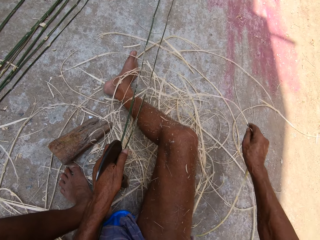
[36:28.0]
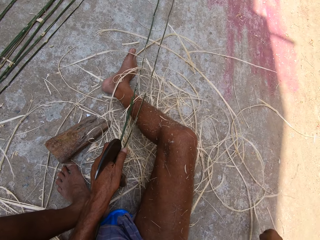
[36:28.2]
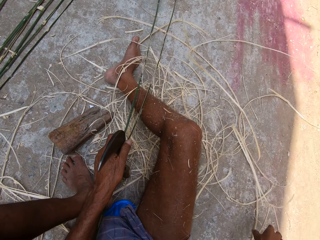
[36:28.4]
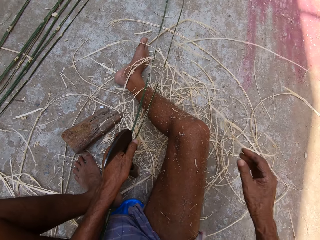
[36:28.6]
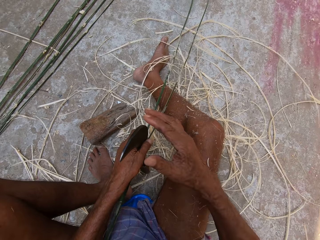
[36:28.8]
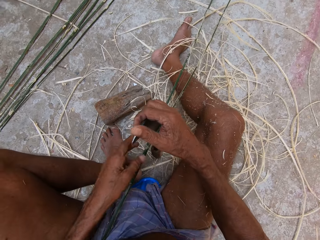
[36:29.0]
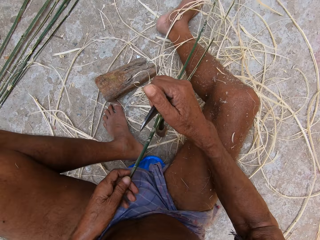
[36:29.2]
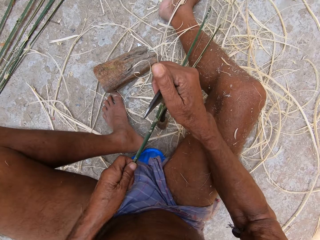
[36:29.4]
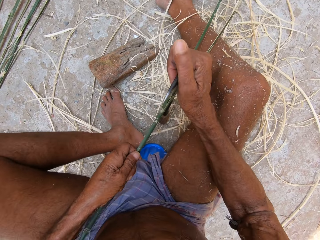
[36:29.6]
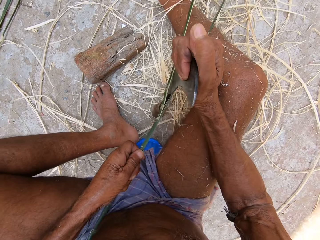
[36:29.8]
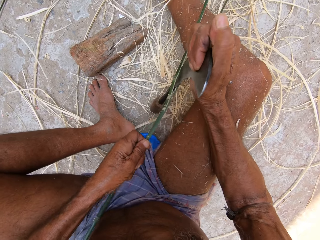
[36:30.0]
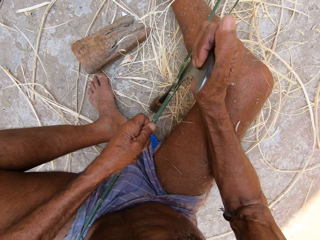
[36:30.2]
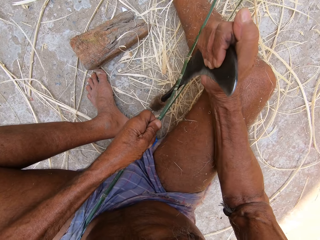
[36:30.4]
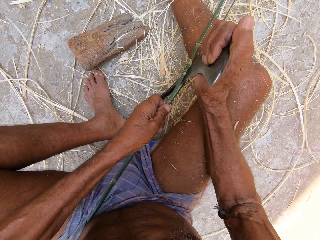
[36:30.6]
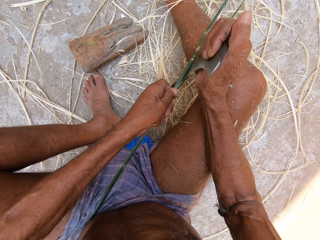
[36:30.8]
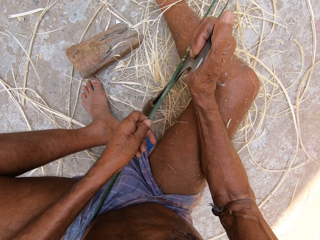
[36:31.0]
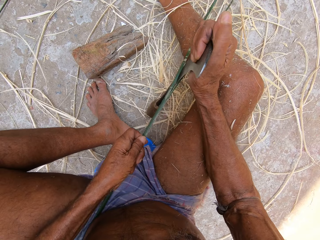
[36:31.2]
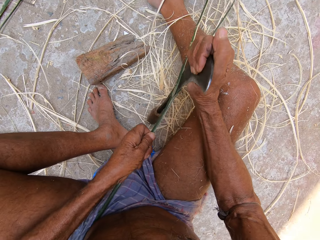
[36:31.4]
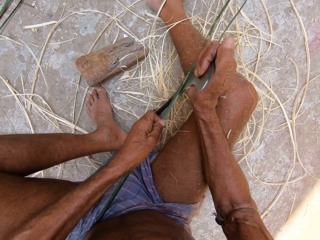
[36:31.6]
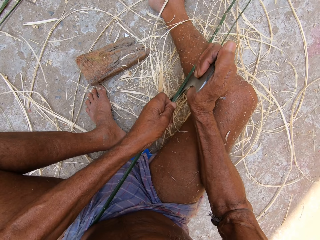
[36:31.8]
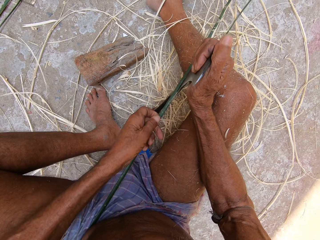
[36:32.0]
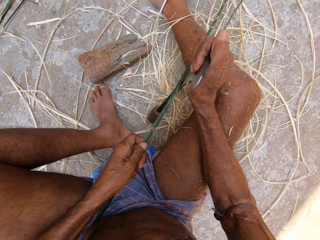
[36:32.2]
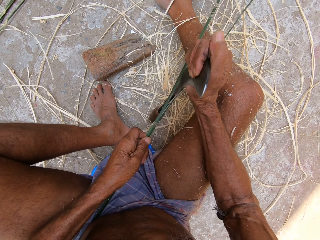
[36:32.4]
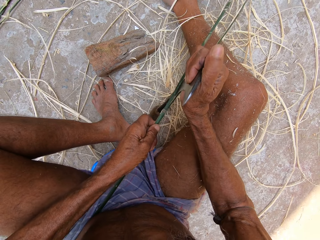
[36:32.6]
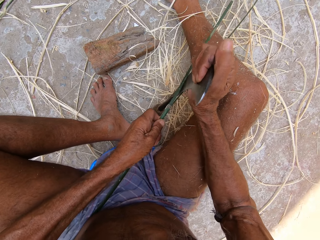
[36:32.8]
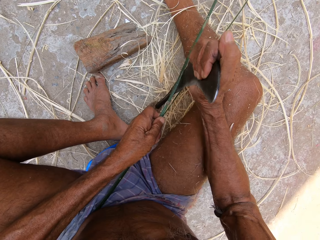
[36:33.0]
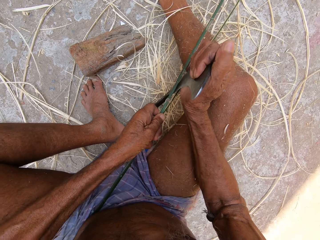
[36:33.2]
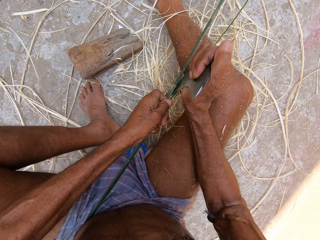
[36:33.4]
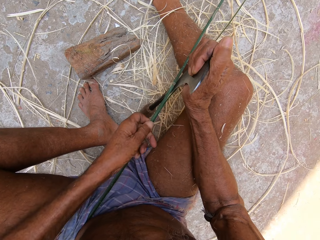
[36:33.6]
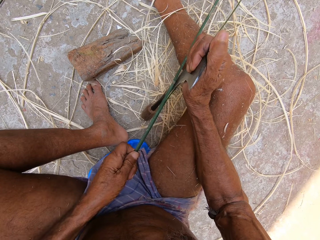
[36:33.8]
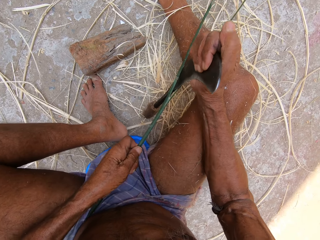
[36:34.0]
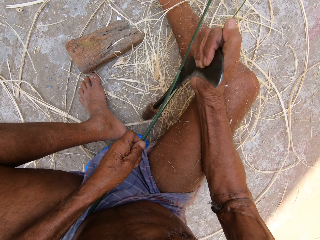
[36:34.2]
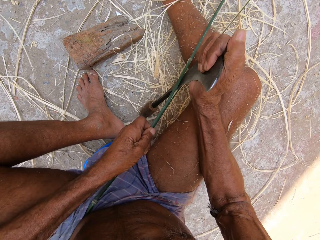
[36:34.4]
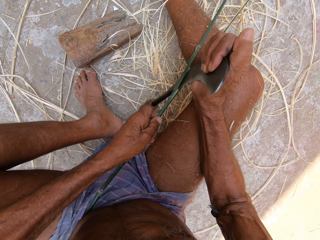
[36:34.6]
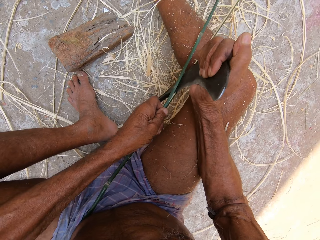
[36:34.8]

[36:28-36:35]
The camera wearer removes a strand of bamboo from his lap with his right hand. He peels the bamboo stick with the hand sickle in his right hand.

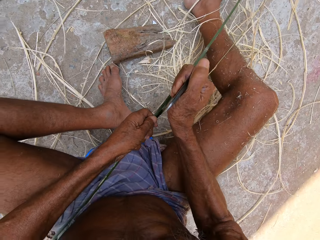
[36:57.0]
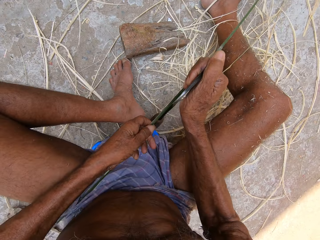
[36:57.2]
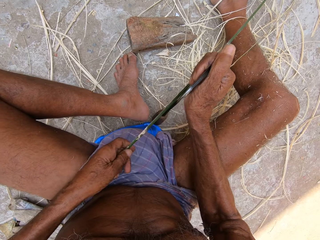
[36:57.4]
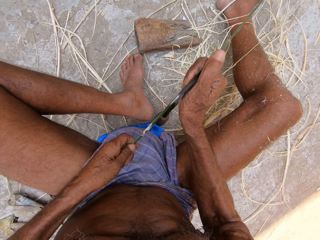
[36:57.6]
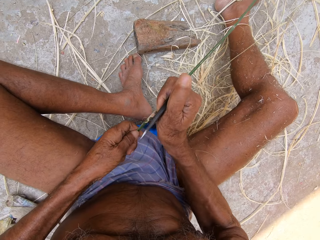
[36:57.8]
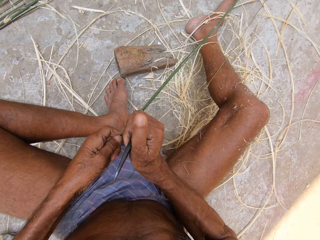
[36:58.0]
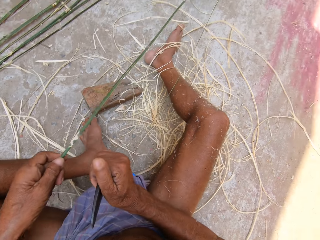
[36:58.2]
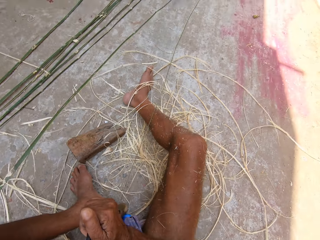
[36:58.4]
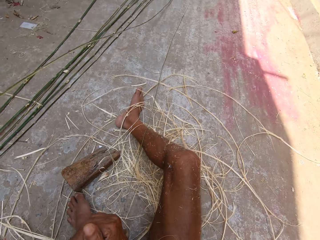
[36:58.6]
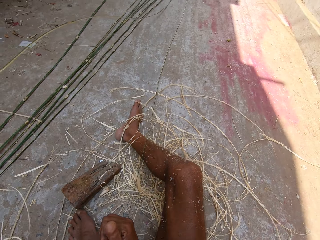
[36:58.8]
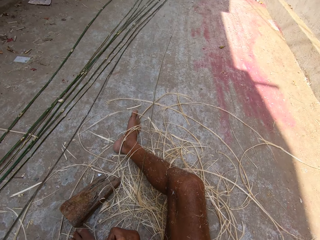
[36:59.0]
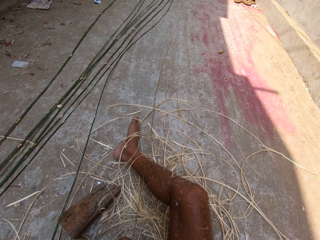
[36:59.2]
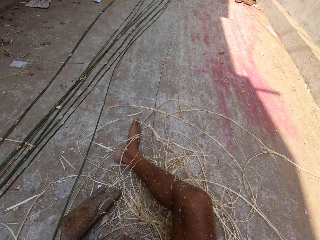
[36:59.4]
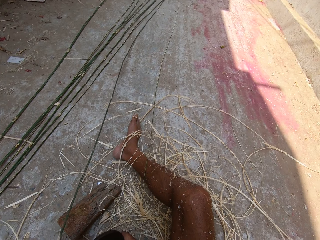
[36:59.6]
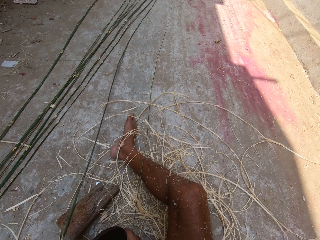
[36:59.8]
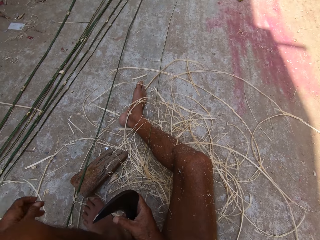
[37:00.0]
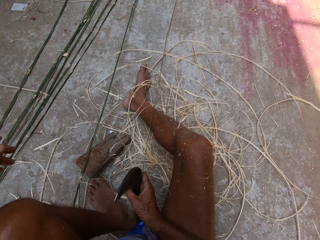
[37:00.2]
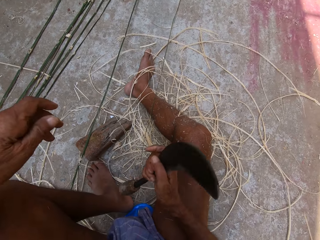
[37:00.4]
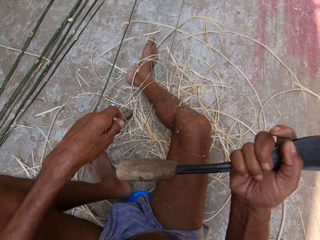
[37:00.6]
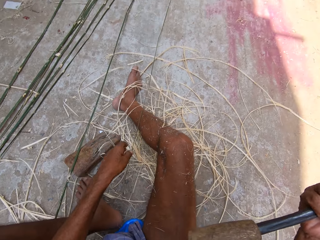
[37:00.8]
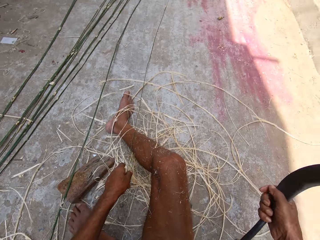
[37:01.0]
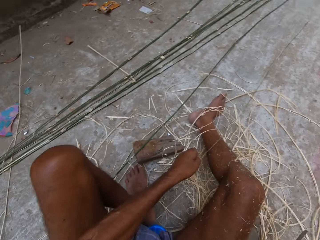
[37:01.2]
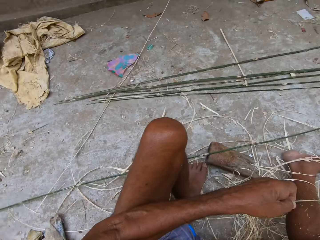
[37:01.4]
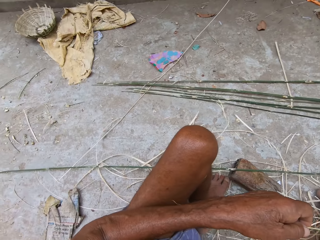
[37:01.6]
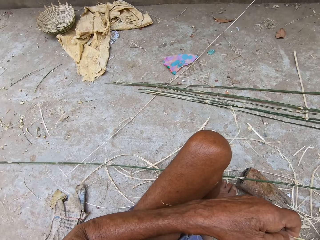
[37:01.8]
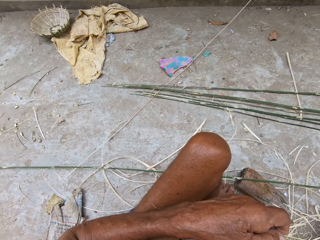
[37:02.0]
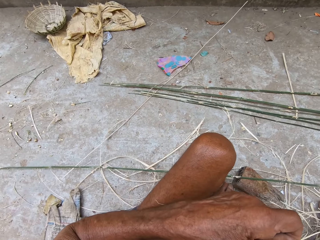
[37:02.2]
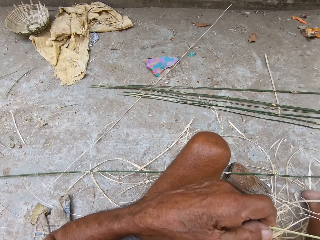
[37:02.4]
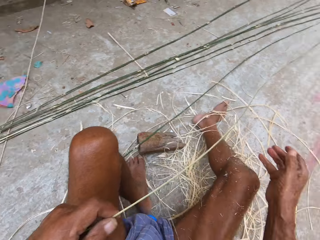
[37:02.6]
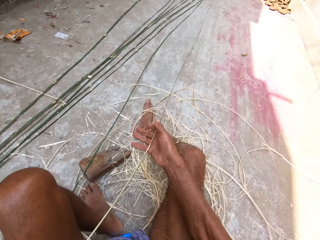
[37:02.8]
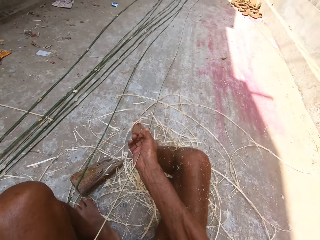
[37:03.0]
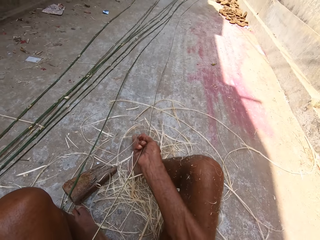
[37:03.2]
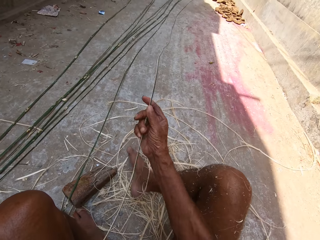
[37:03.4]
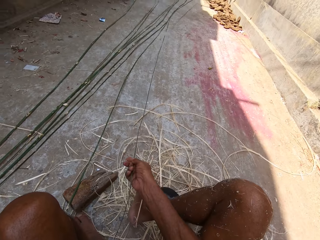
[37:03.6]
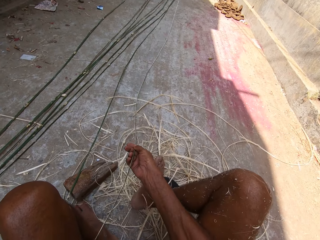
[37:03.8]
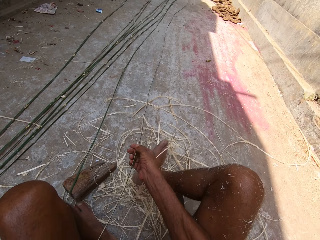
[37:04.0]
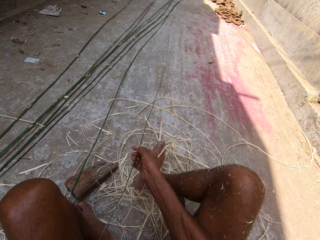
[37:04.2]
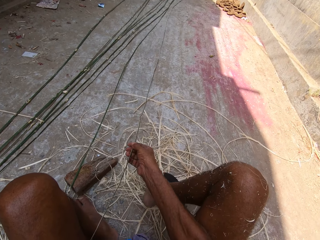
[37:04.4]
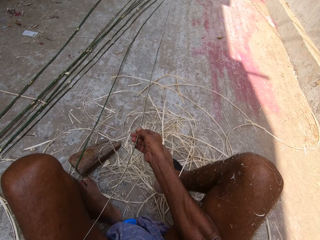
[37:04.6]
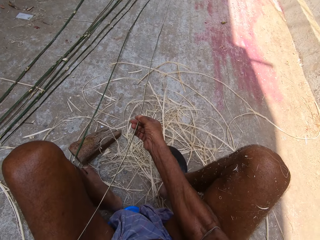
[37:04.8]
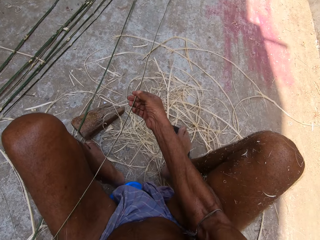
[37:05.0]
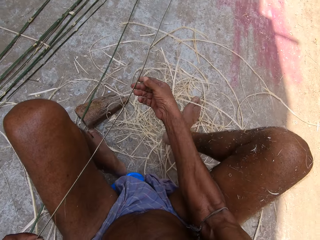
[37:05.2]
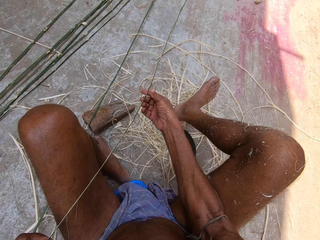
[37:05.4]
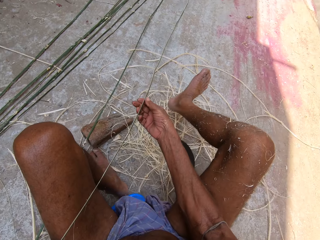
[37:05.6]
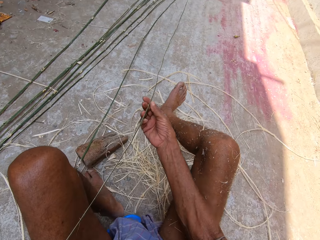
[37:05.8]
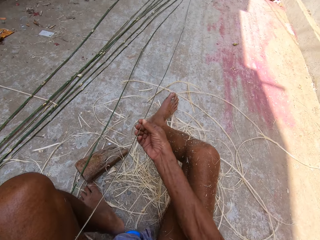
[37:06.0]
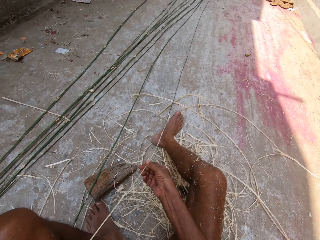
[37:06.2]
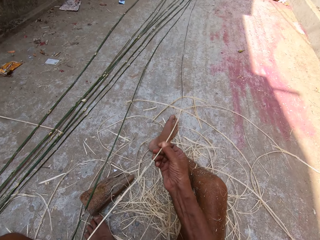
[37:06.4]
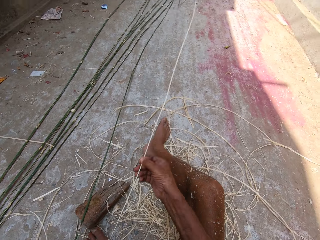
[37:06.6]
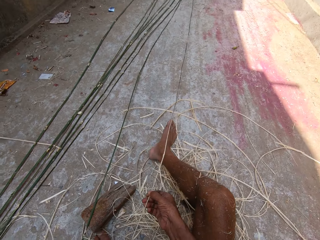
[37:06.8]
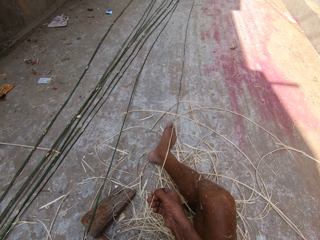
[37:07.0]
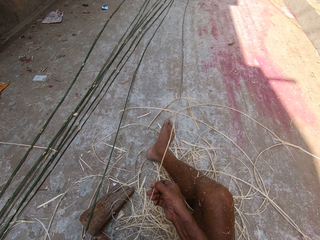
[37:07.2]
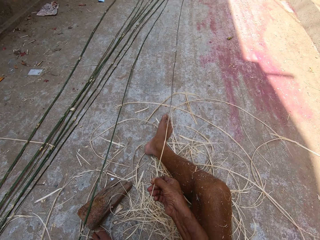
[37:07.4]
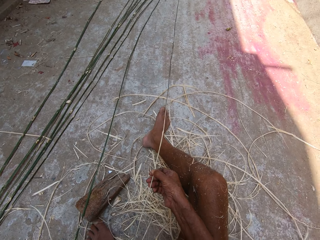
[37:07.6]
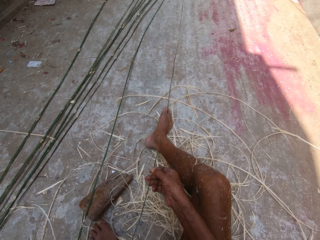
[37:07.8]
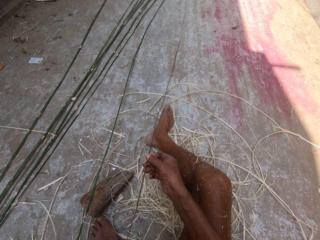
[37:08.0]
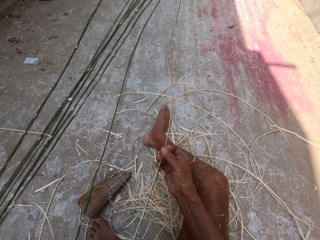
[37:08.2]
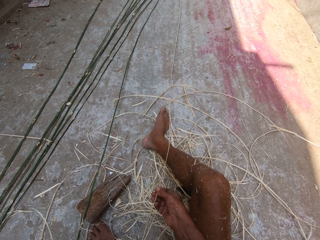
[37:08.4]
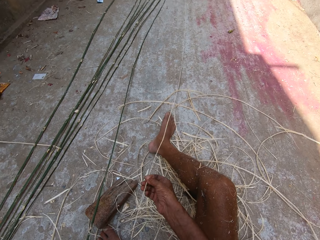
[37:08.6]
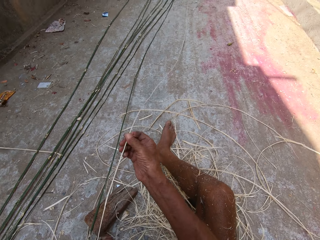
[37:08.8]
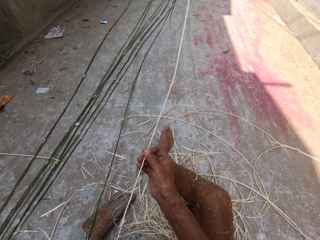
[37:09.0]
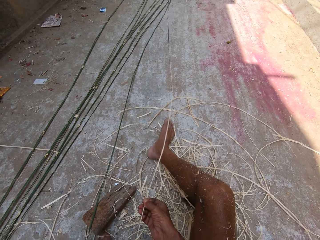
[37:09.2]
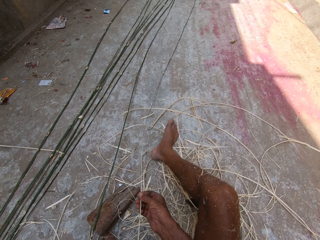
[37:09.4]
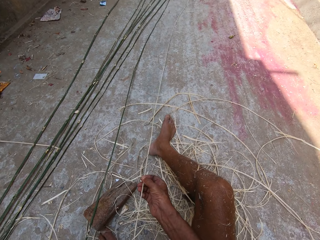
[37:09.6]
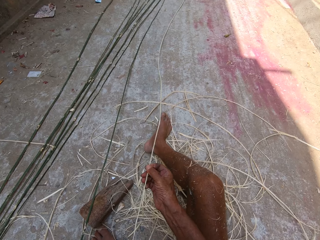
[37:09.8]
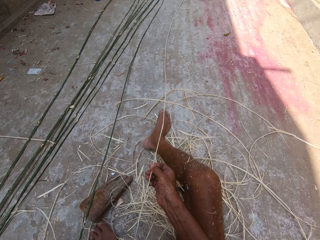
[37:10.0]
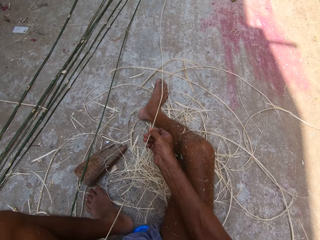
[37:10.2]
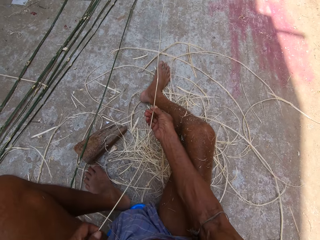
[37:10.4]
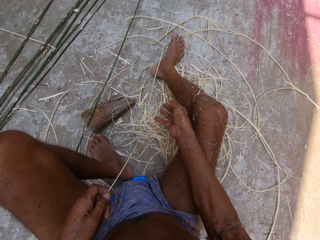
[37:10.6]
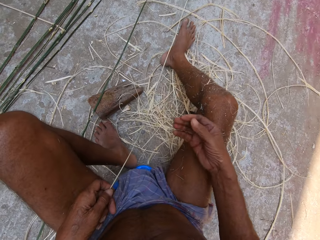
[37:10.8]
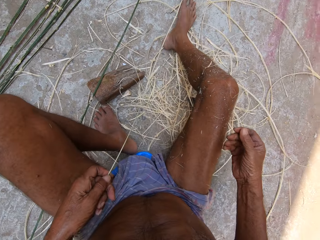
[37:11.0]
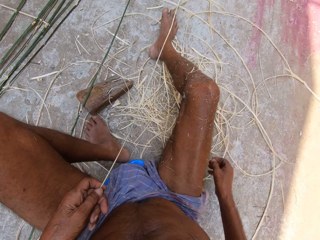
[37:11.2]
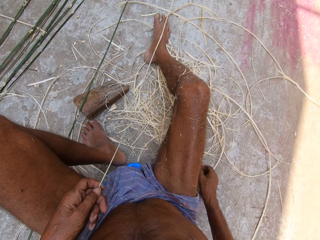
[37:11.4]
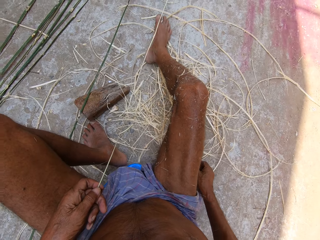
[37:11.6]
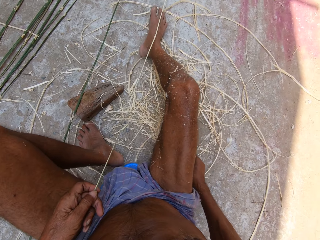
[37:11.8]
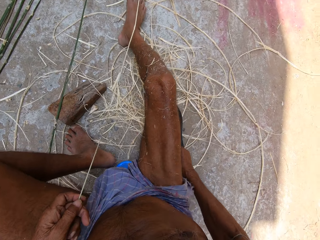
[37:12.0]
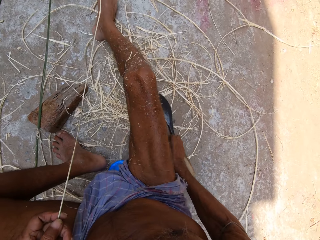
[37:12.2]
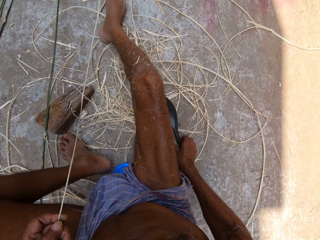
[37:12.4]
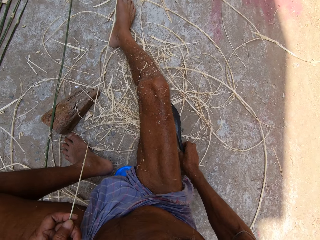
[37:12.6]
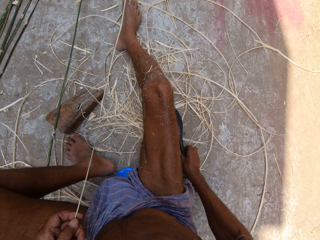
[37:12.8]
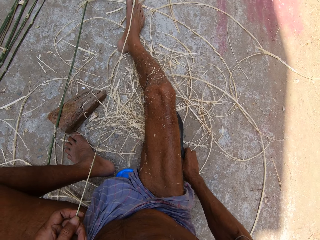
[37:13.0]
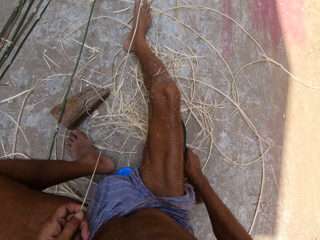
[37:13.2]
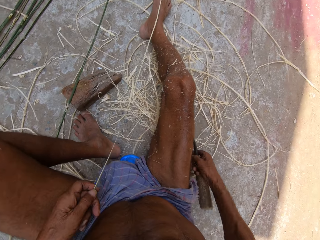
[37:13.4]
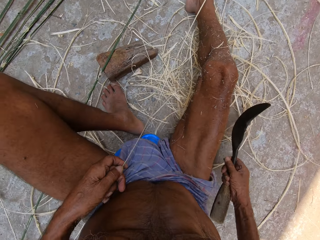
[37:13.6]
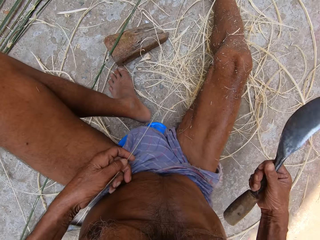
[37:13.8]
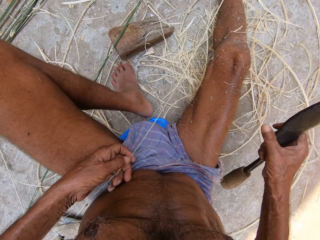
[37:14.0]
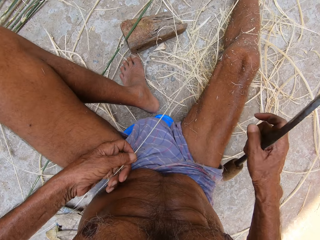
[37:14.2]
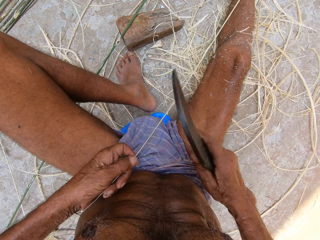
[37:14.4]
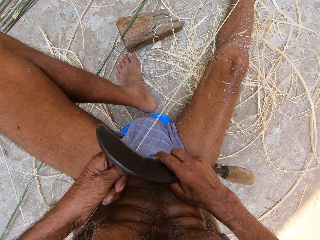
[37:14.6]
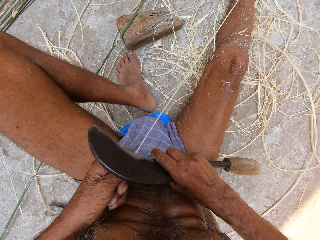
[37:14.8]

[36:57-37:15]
The camera wearer places the bamboo stick on the floor with his left hand. He places the hand sickle on the floor with his right hand. He pulls the bamboo stick with his hands. He flips the bamboo string. He picks the hand sickle from the floor with his right hand.
